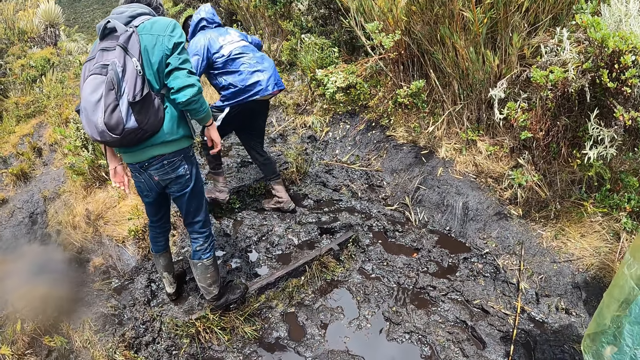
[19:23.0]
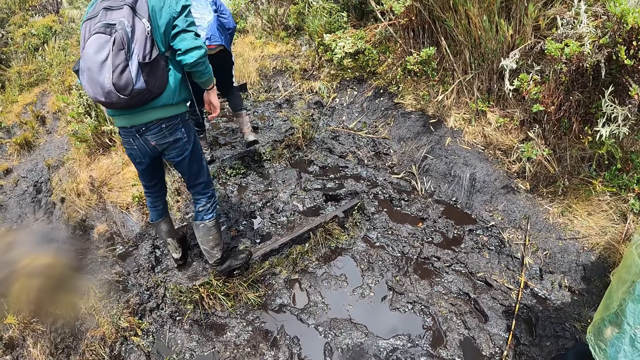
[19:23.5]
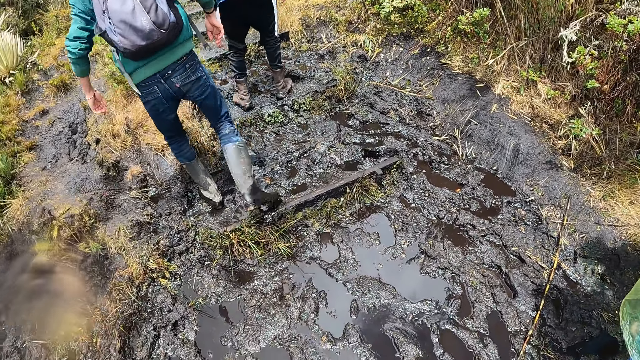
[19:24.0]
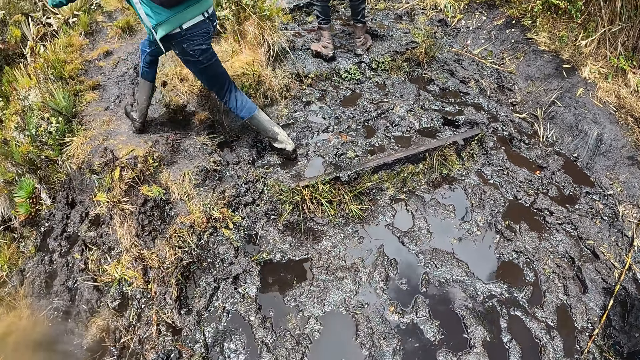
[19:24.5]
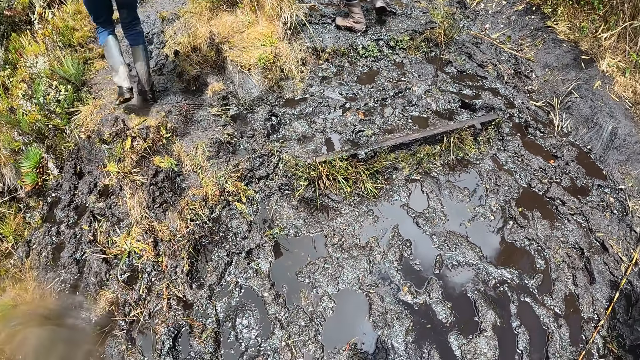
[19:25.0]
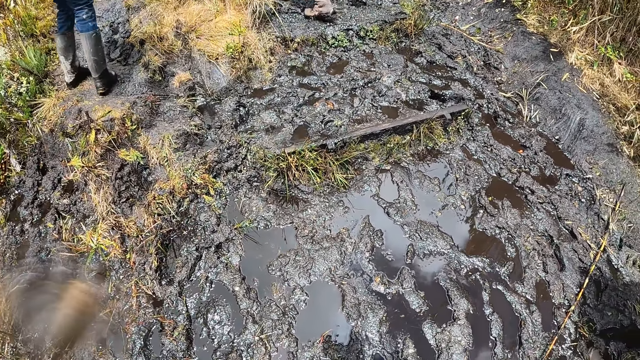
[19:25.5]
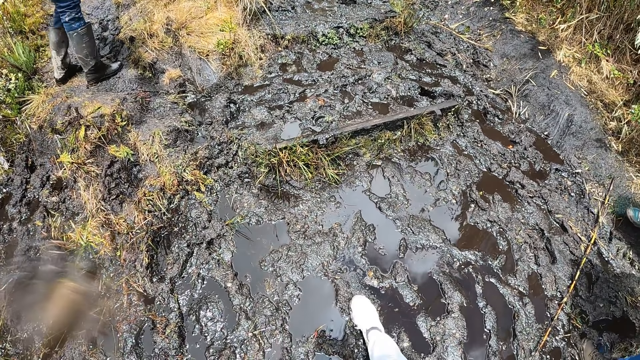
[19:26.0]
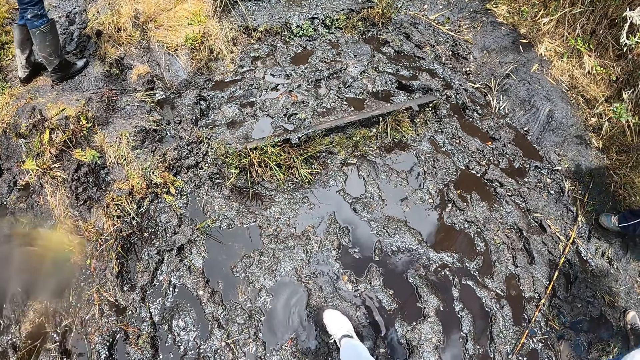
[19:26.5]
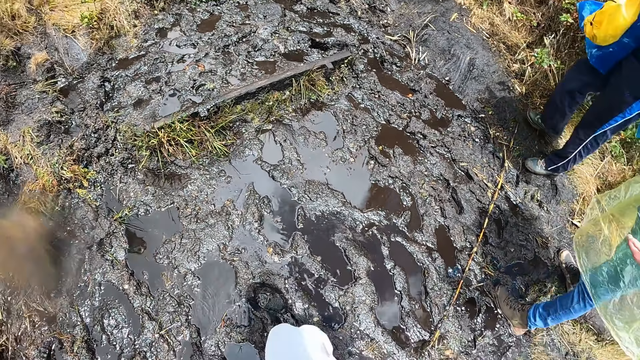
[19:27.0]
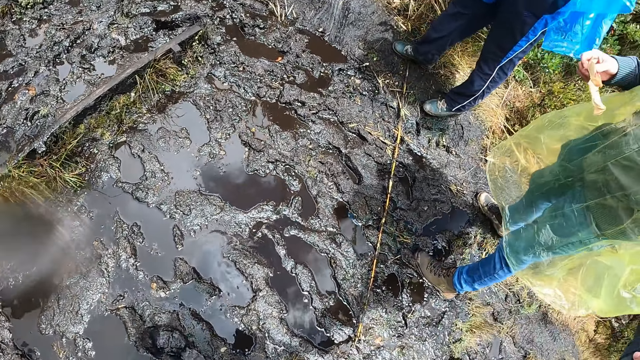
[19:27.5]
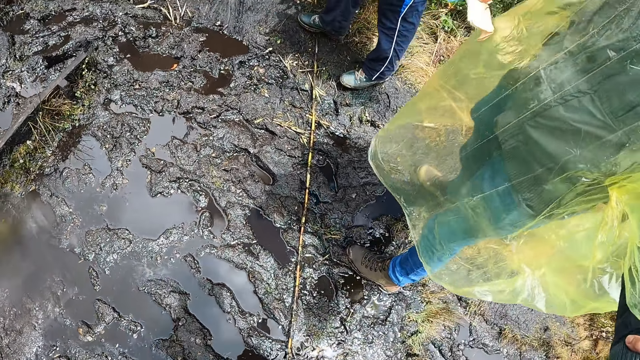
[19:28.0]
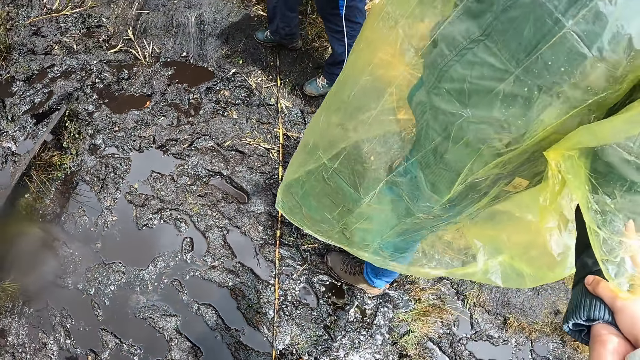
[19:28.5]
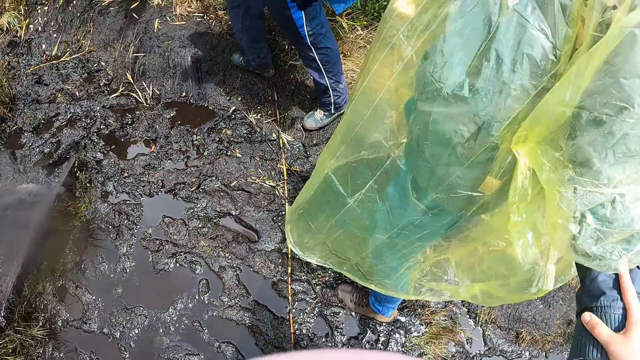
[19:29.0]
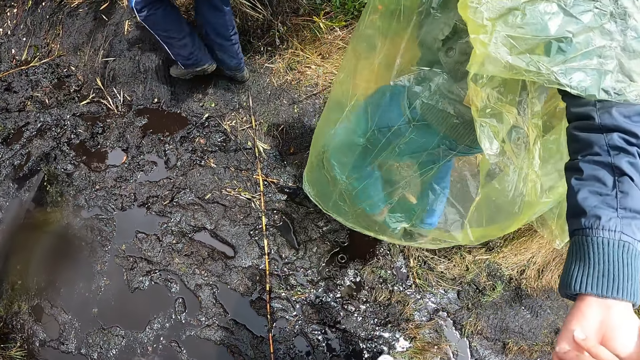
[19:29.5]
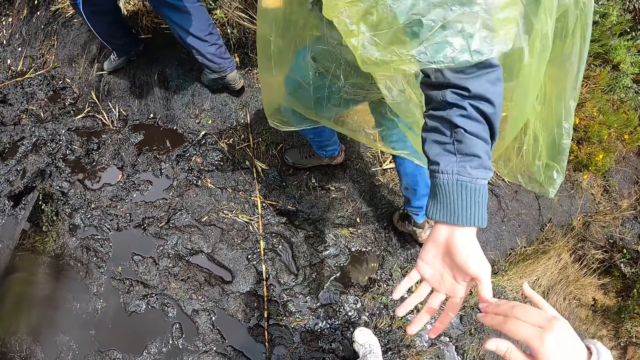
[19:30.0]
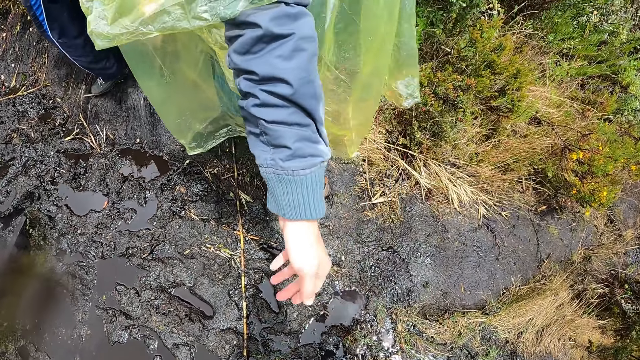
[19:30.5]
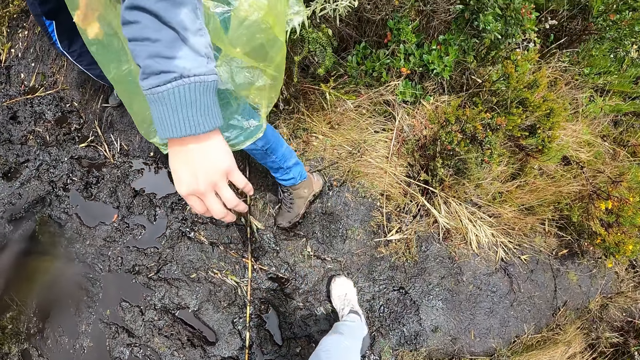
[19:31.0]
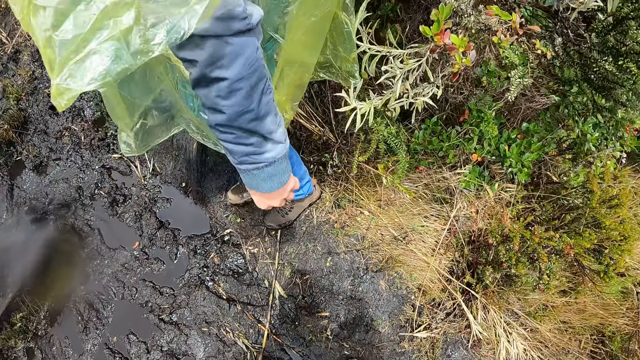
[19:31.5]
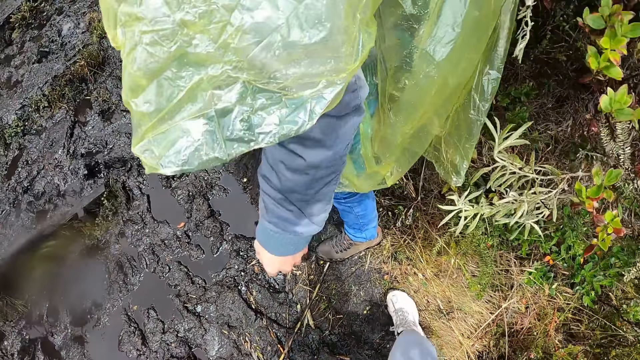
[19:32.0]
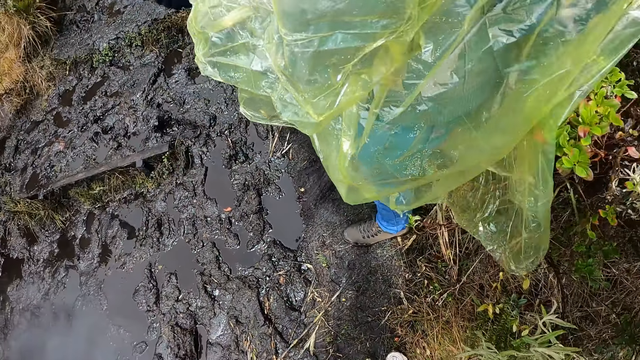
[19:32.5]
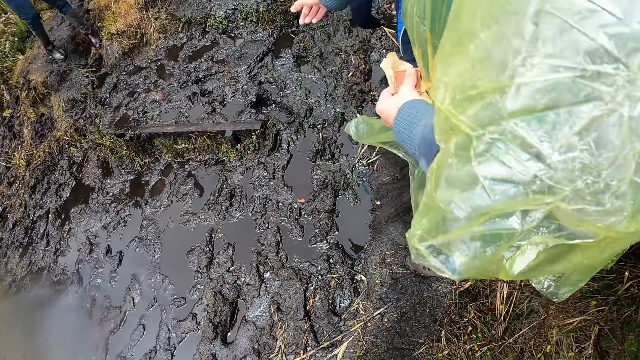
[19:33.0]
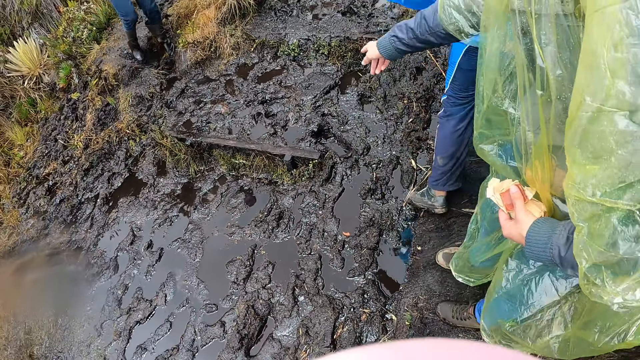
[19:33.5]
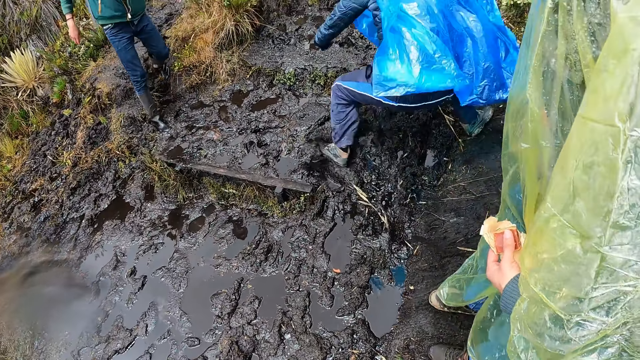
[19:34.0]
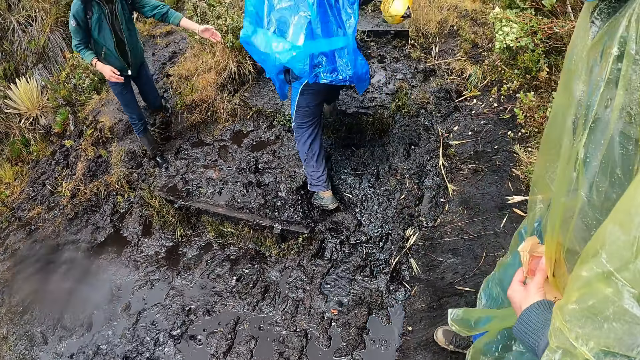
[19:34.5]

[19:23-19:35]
The camera wearer holds the woman's left hand with her right hand.

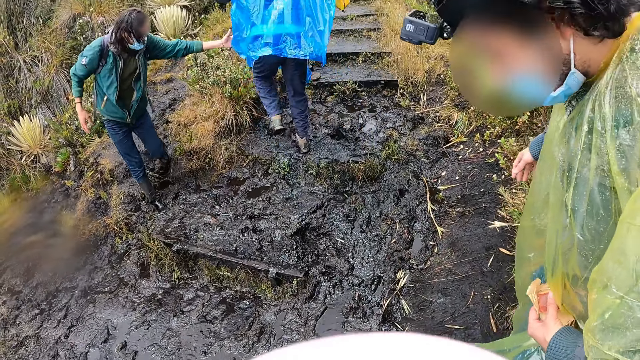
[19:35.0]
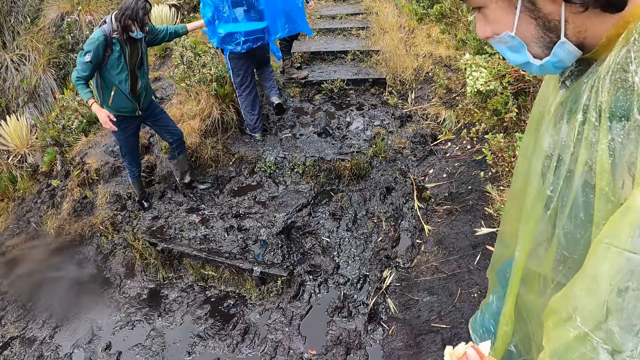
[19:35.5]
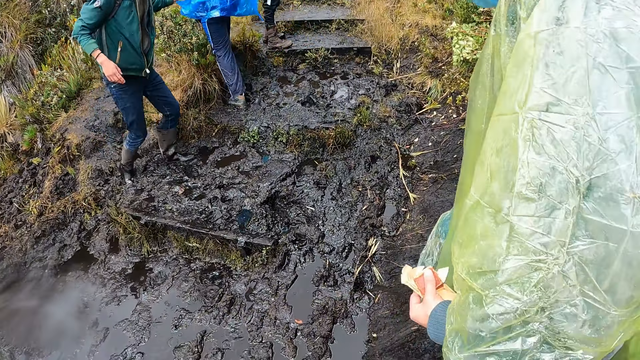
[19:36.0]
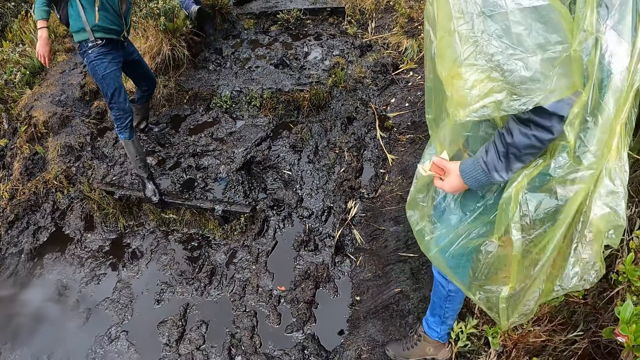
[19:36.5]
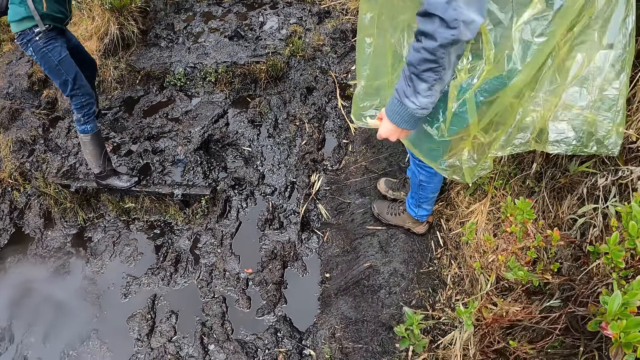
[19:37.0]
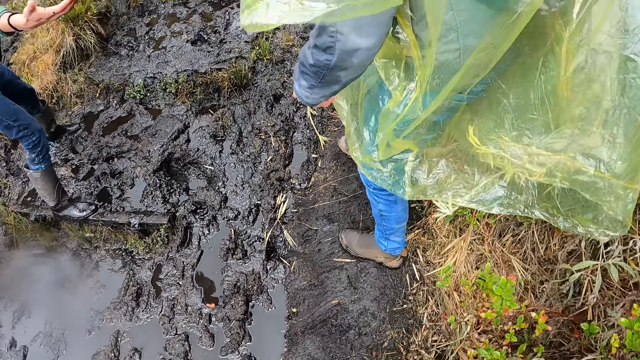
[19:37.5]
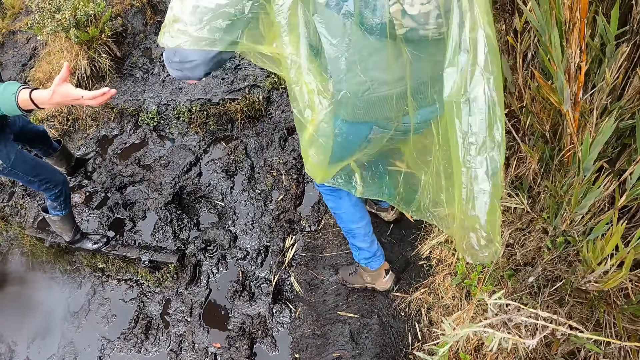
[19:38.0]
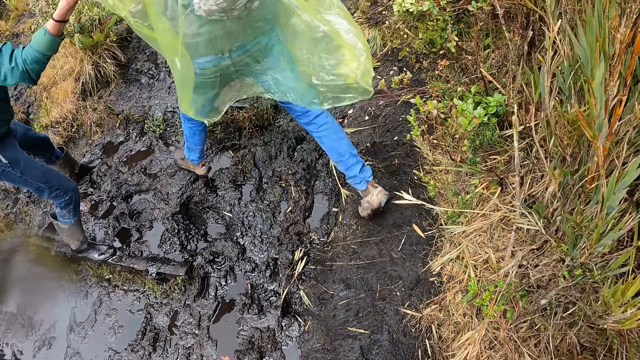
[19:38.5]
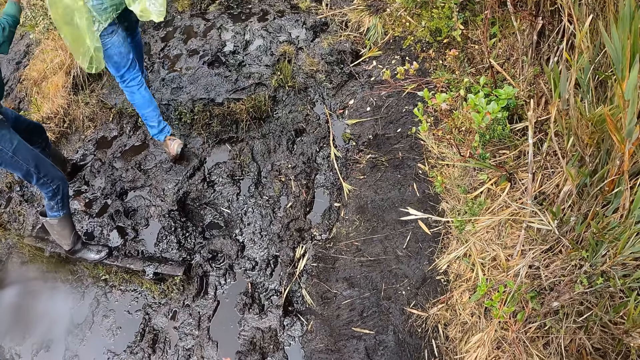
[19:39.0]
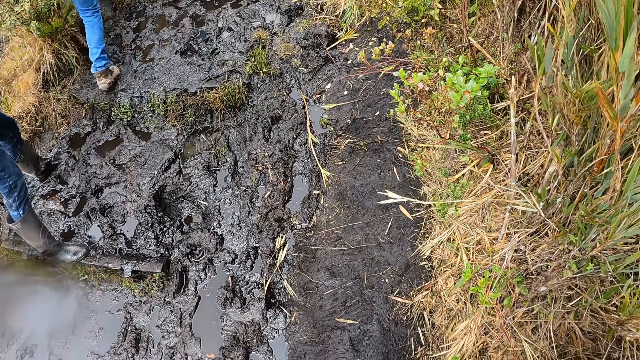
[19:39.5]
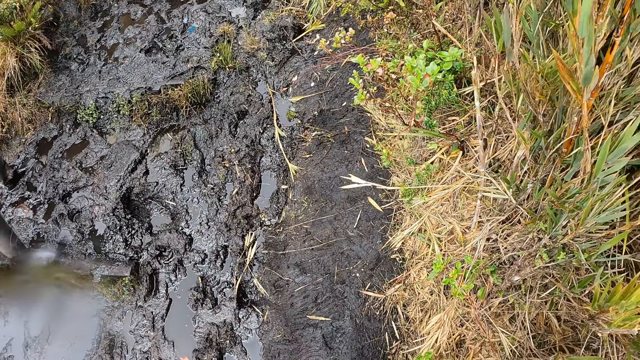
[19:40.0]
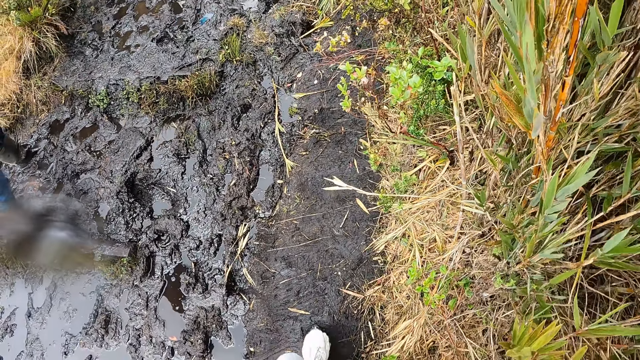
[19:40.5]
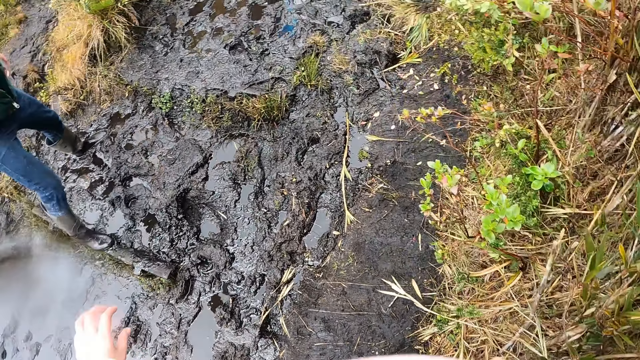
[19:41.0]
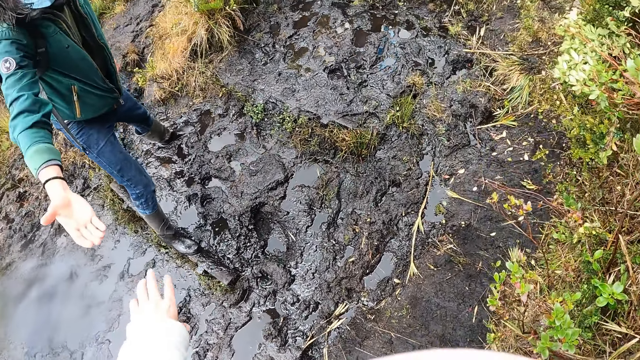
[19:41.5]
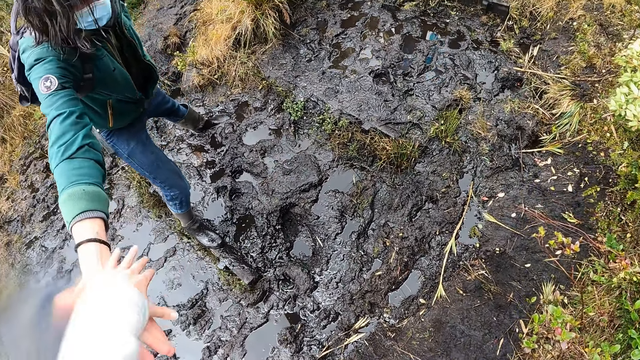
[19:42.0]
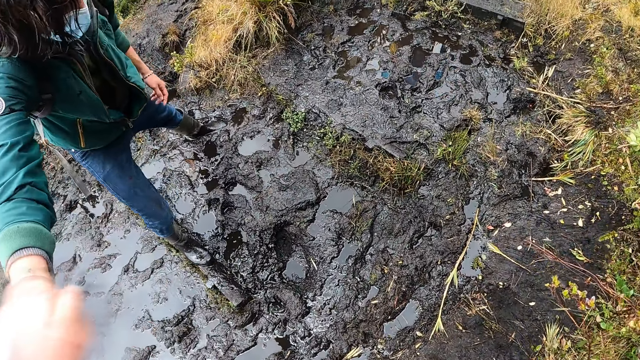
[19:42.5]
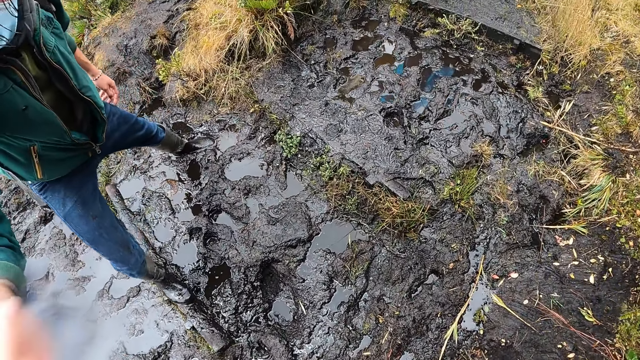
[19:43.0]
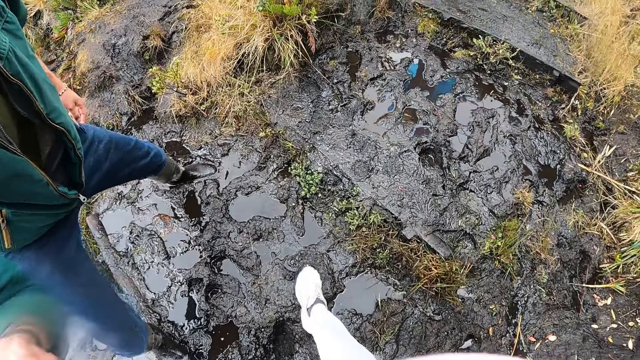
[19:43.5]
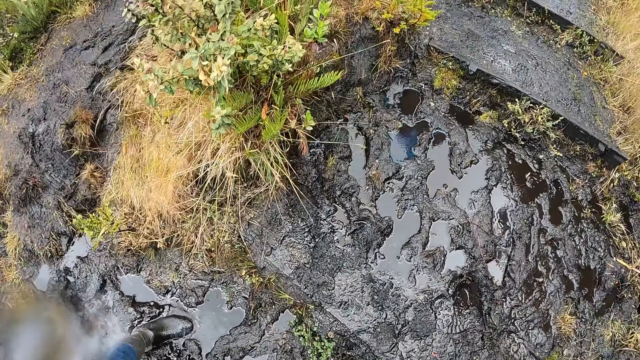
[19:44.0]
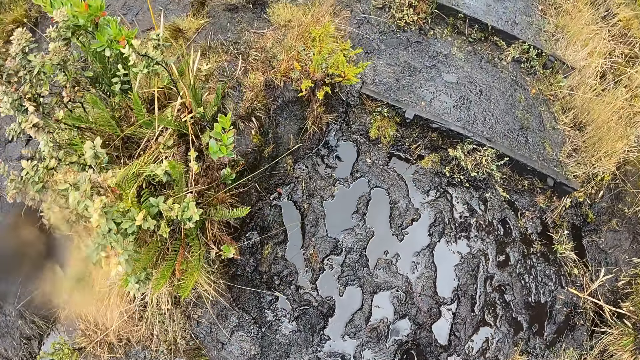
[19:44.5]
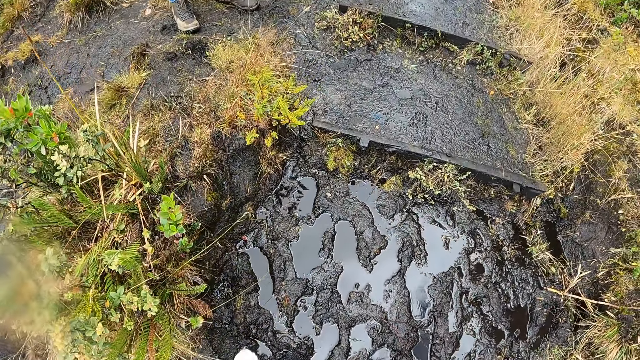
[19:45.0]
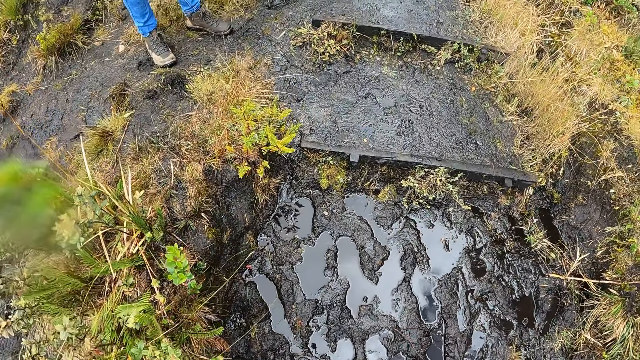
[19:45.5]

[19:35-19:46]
A man holds the woman's left hand with her right hand. The camera wearer holds the man's right hand with her left hand.
